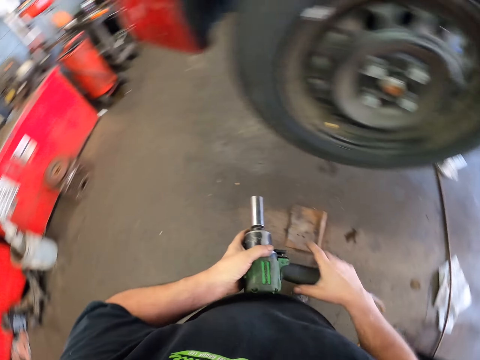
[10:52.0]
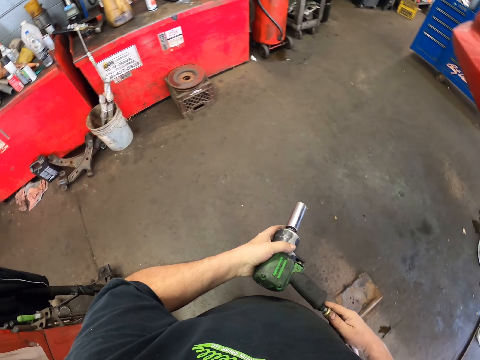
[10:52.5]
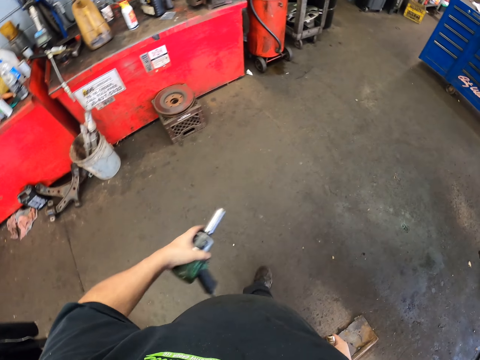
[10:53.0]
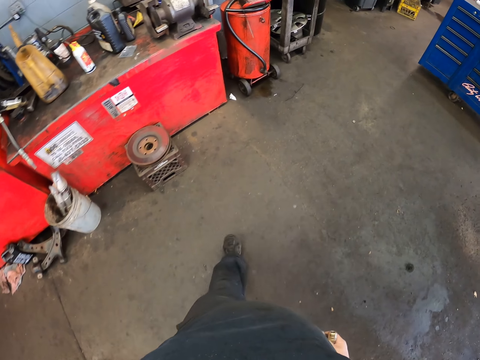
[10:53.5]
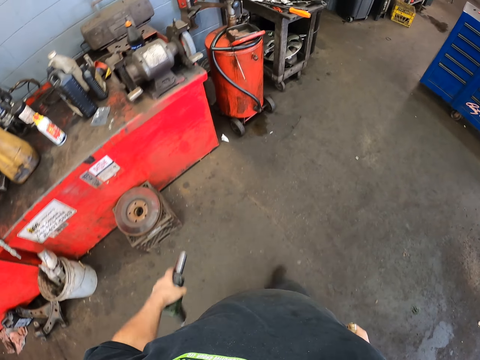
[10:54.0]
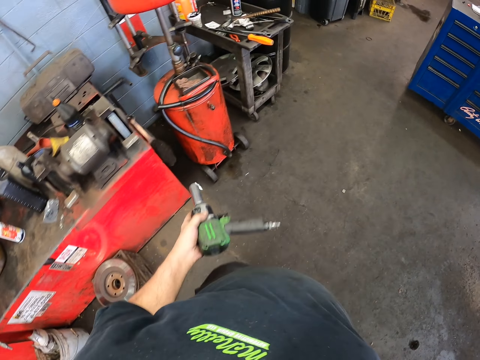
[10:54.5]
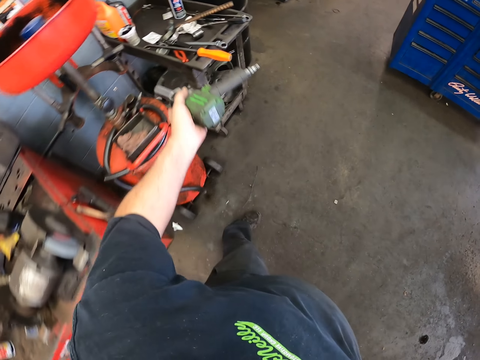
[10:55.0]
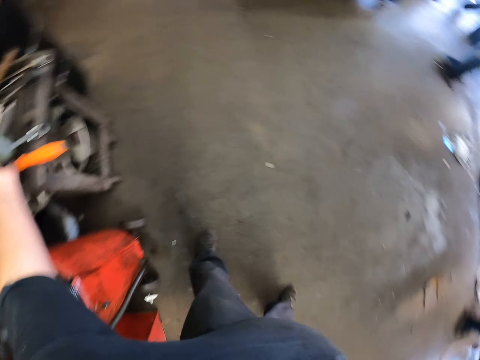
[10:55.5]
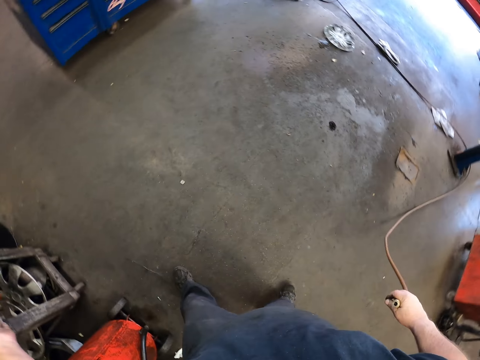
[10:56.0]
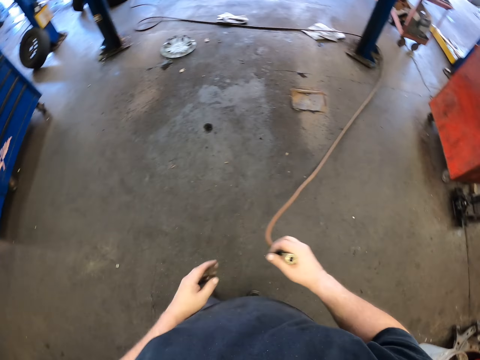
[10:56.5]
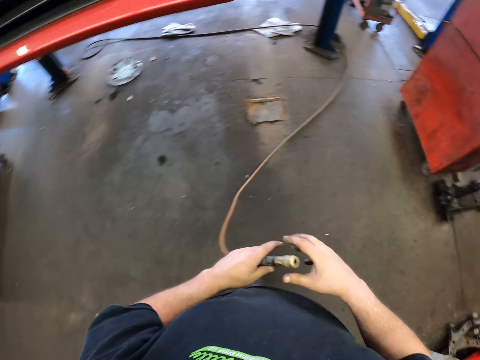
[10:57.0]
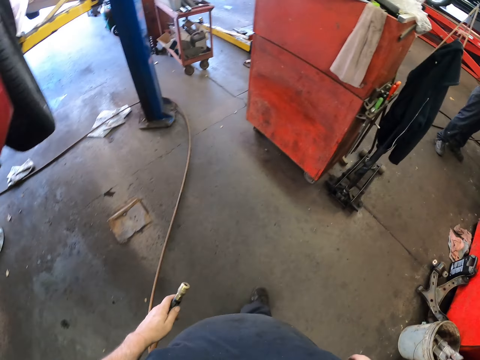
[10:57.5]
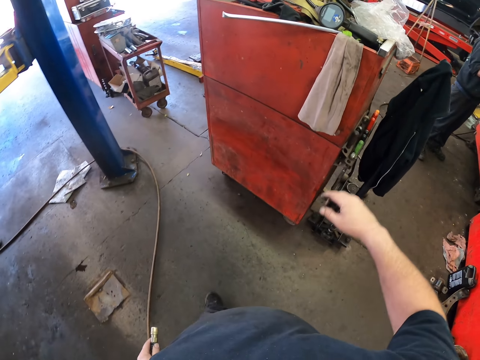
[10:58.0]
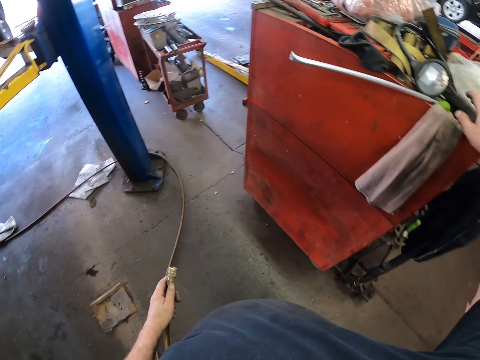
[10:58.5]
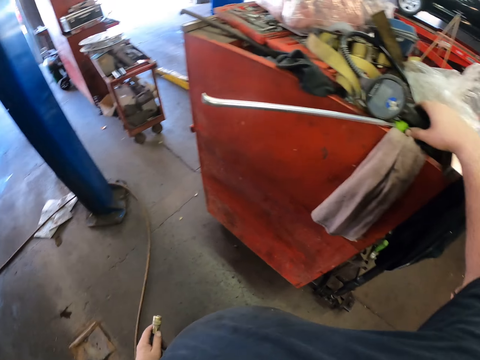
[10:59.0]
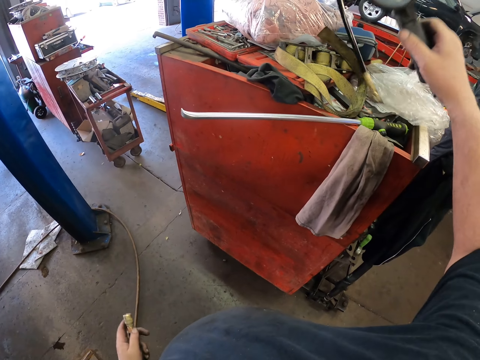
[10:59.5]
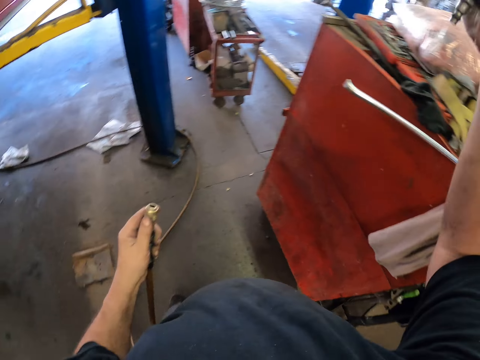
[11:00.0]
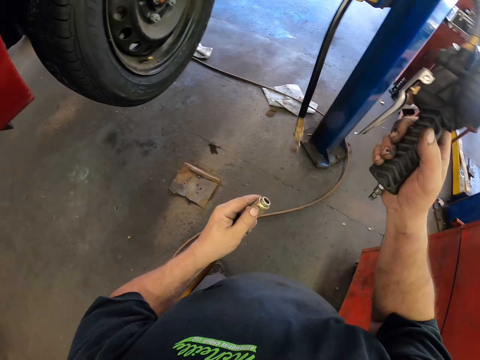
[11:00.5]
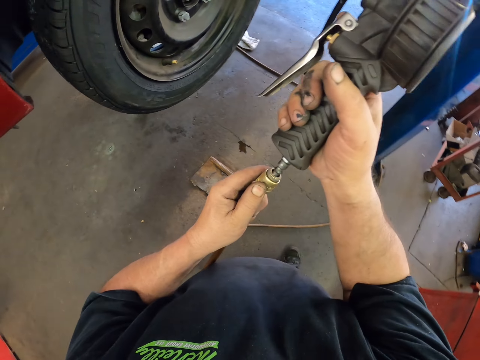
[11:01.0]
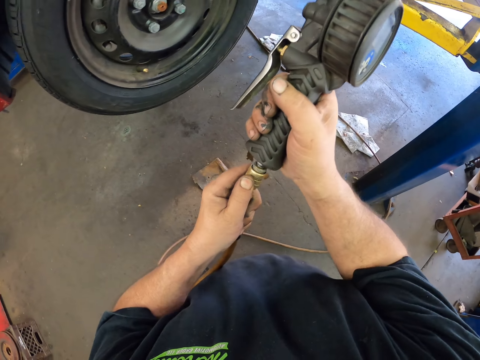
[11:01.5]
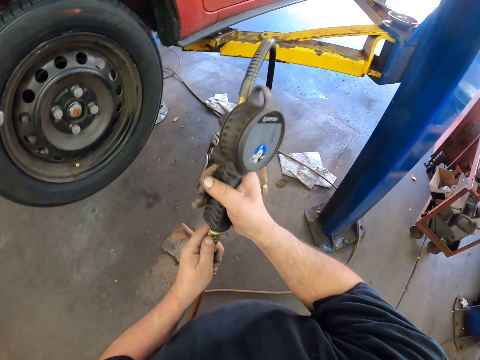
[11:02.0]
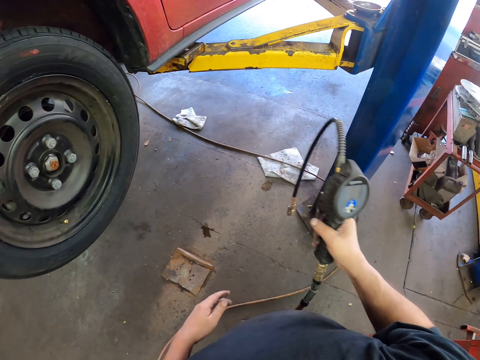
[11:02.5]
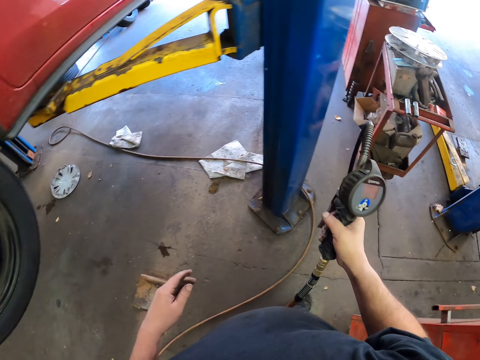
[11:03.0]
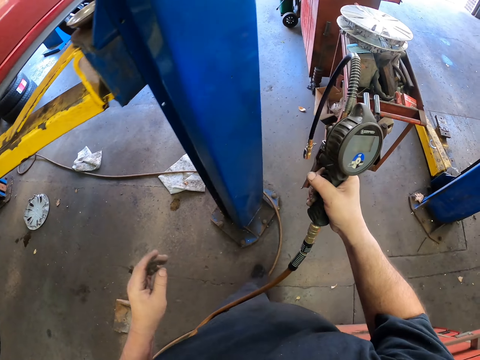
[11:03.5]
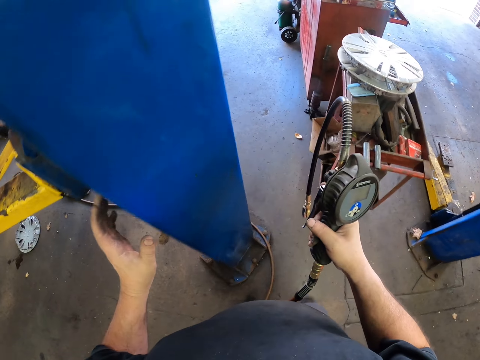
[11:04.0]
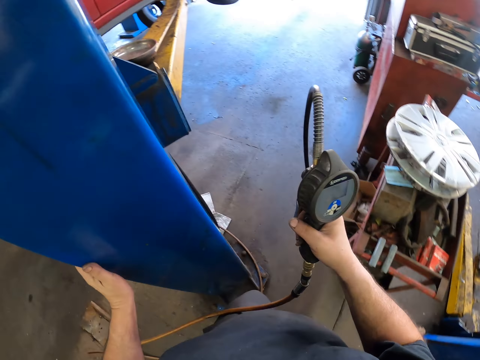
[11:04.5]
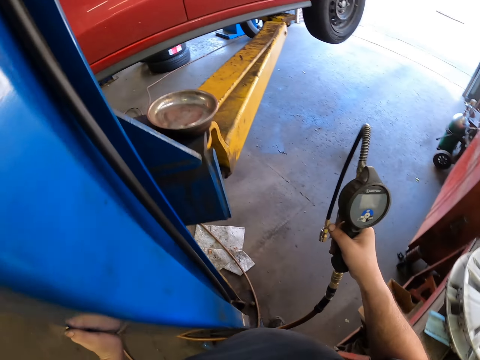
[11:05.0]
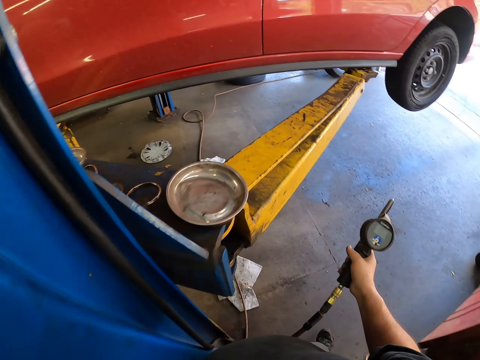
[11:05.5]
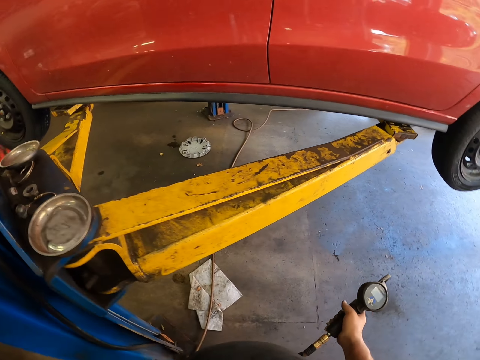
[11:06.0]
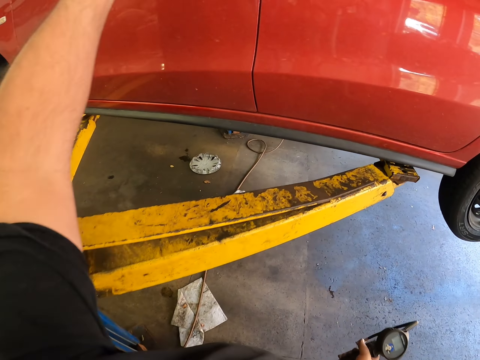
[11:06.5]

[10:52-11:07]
The camera wearer walks around the garage carrying the driller. They disconnect the driller. They put the driller on the workshop table. They walk around the garage. They hold the driller pipe. They pick up a tire inflator gun with pressure gauge from the workshop table. They connect the tire inflator gun with pressure gauge to power. They walk around the garage.

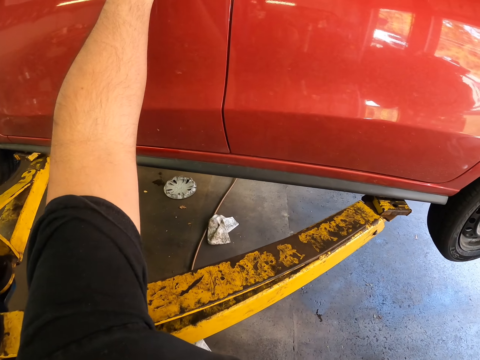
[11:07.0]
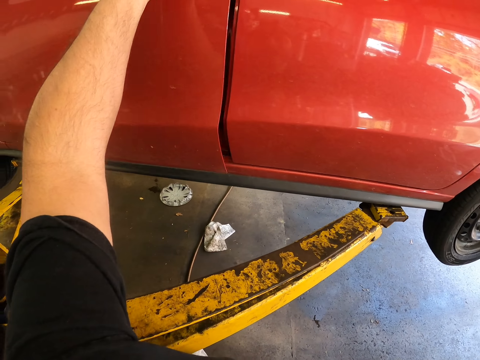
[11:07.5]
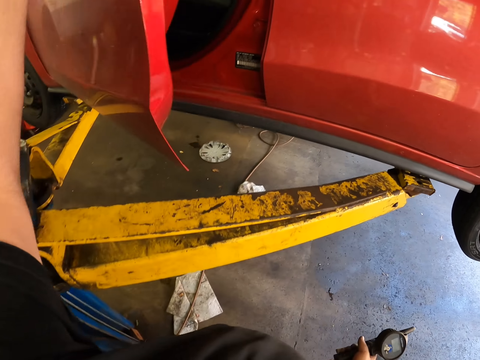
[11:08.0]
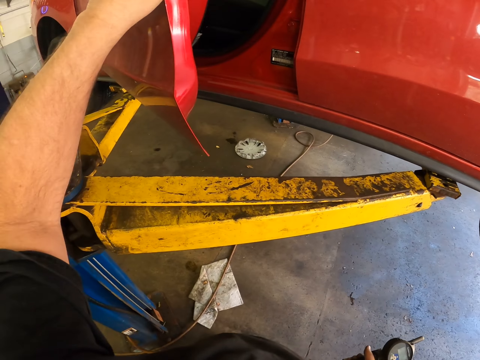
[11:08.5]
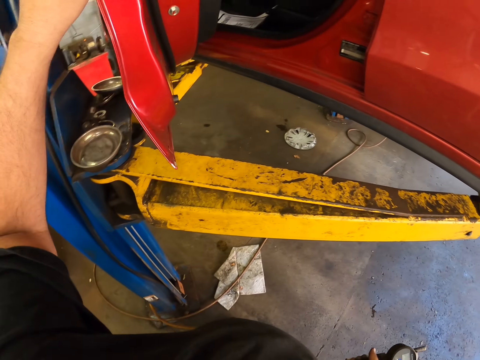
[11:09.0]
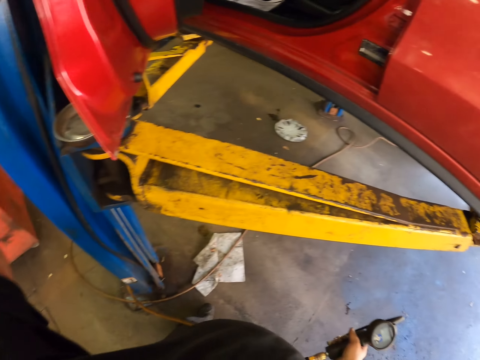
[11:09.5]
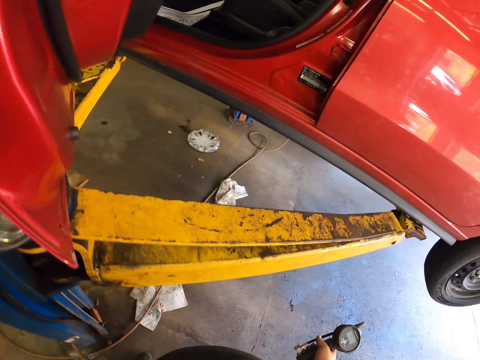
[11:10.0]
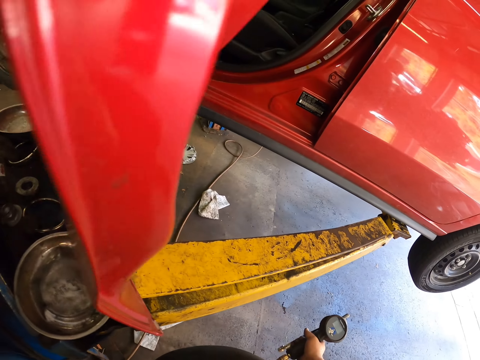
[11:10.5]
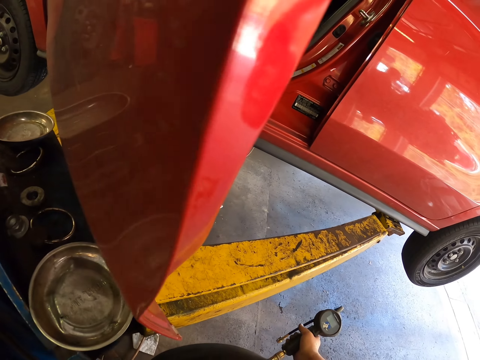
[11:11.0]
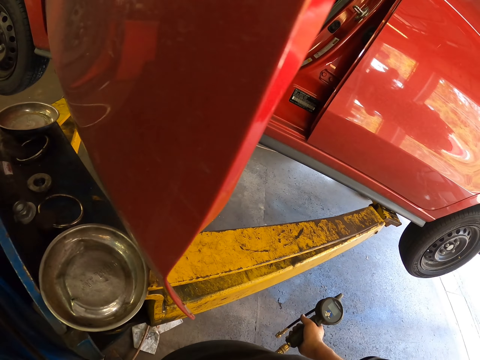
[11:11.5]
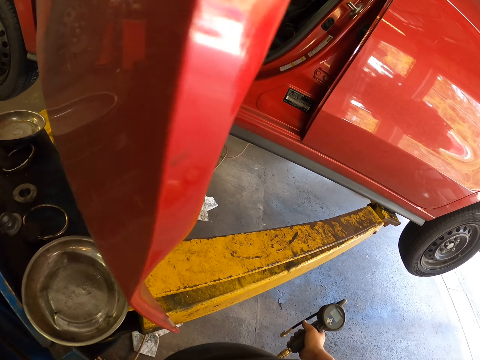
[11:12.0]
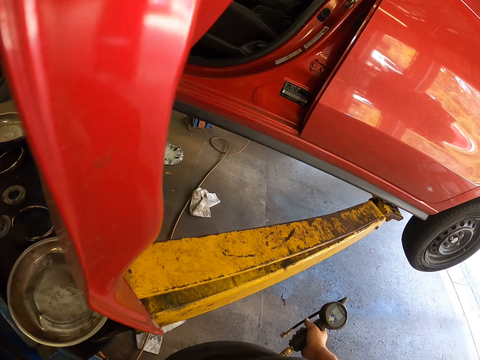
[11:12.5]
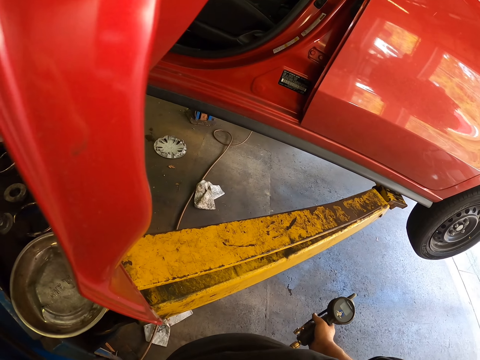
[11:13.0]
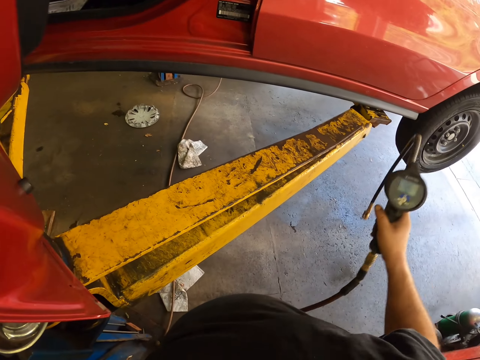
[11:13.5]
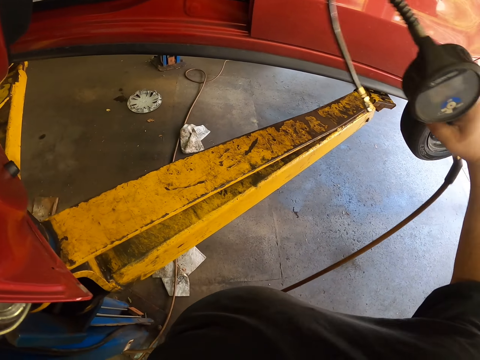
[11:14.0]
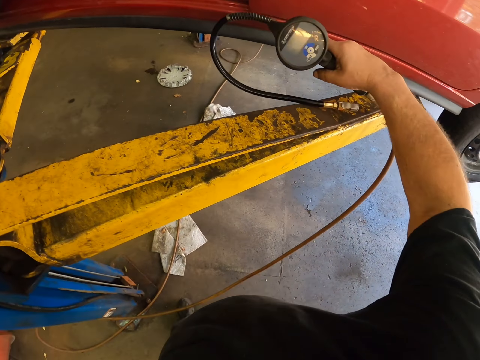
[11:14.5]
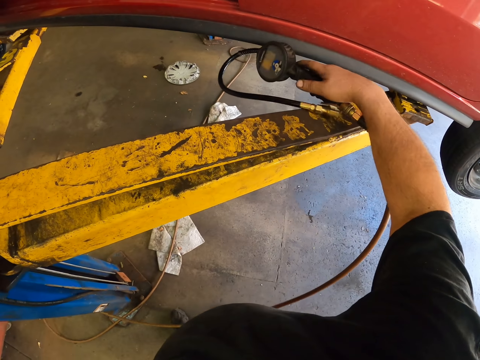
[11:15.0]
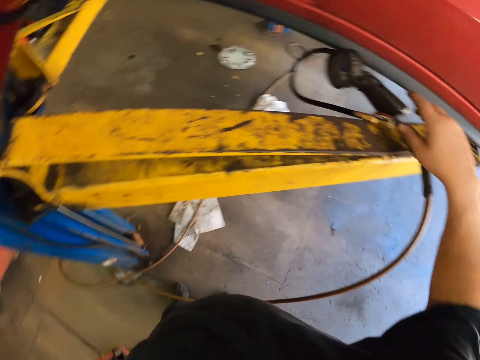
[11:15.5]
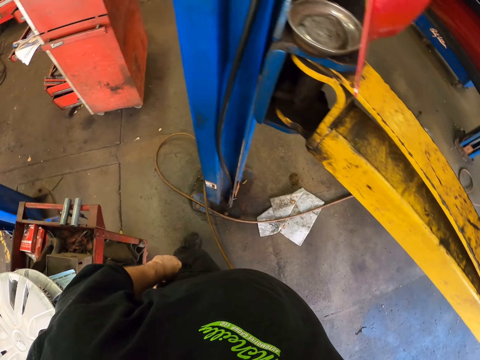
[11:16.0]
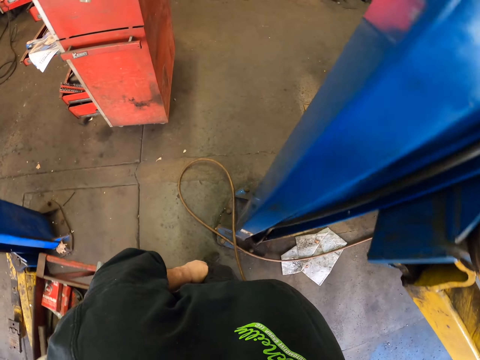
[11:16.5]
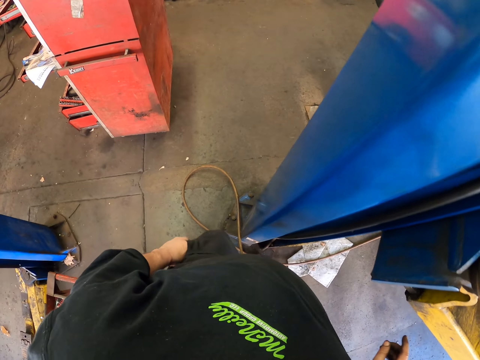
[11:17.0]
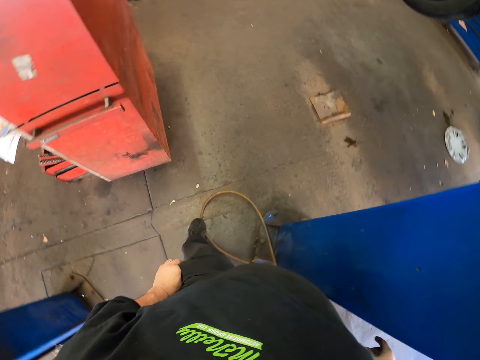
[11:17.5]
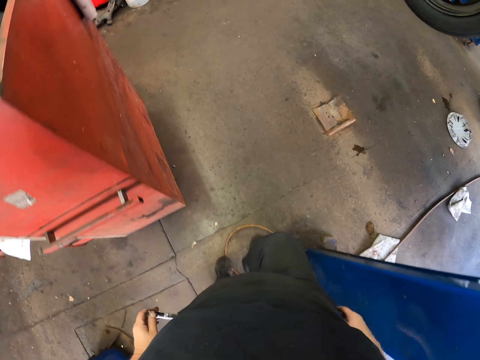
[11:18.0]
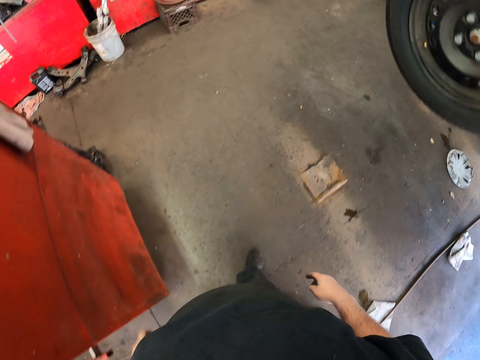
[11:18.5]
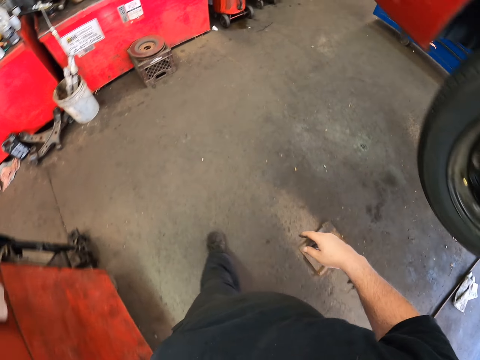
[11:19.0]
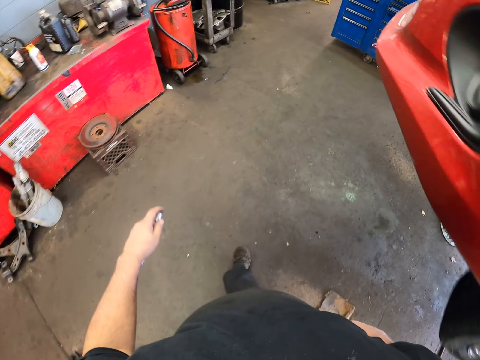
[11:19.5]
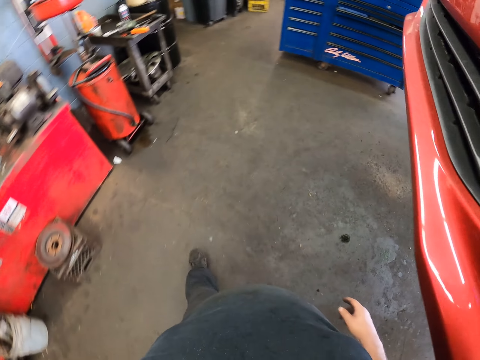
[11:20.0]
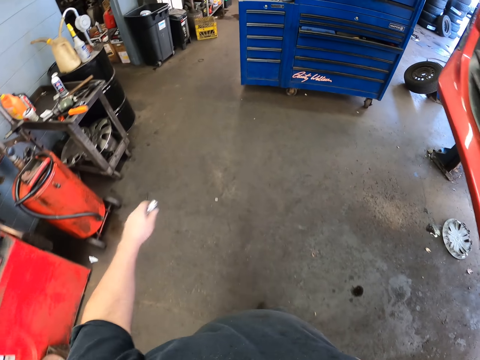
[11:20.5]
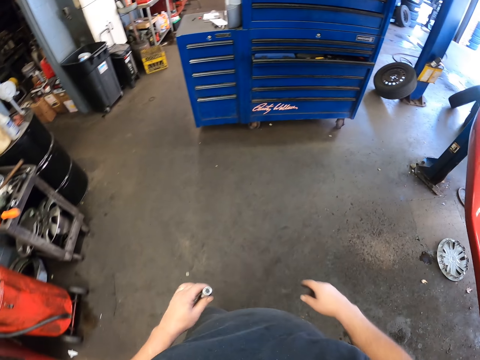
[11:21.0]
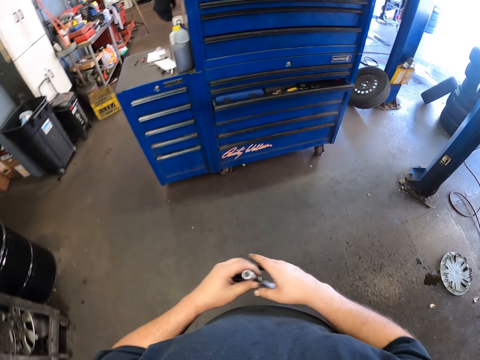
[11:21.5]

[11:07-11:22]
The camera wearer opens the car door. They put the tire inflator gun with pressure gauge down on top of a metal bar. They walk around the garage. They pick the torch from the pocket. They walk around the workshop carrying the torch.
